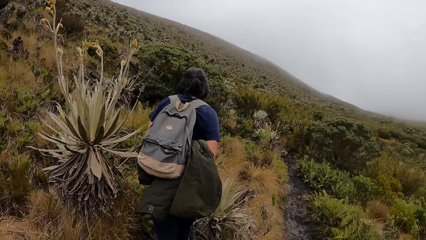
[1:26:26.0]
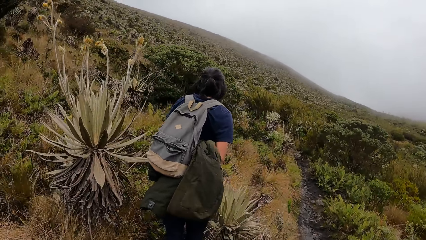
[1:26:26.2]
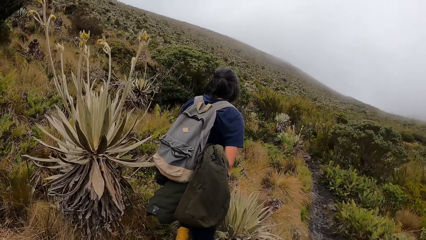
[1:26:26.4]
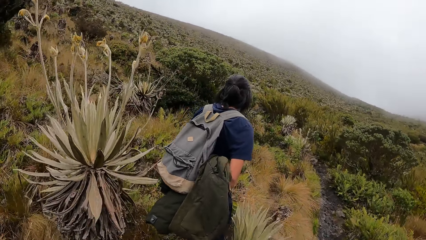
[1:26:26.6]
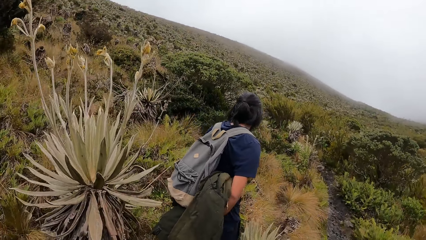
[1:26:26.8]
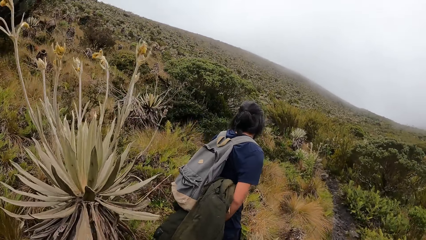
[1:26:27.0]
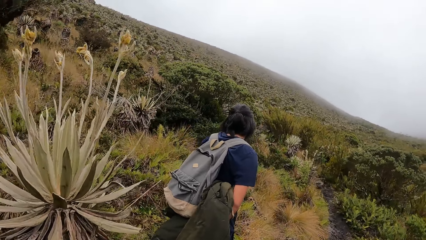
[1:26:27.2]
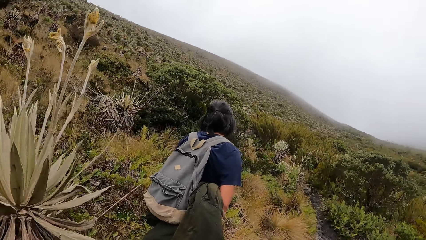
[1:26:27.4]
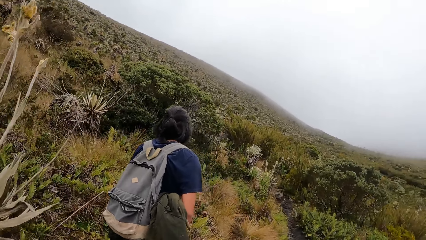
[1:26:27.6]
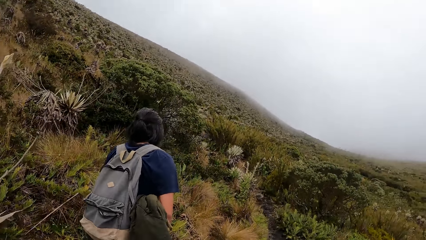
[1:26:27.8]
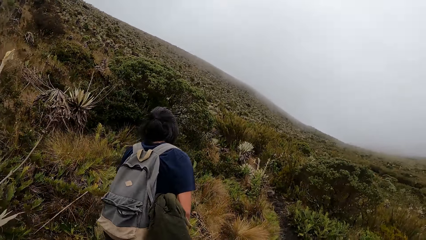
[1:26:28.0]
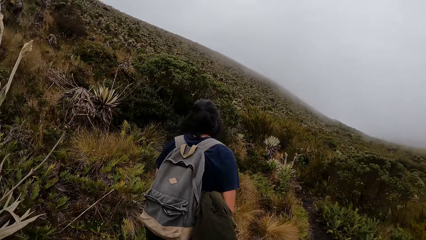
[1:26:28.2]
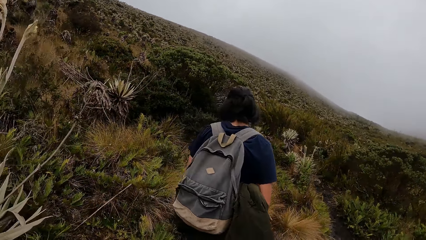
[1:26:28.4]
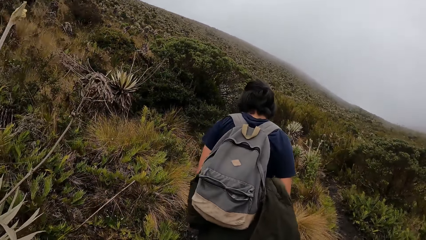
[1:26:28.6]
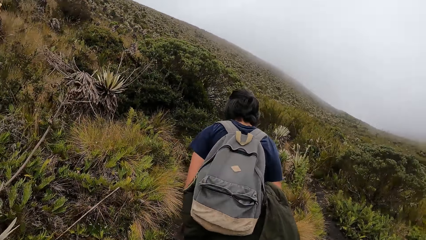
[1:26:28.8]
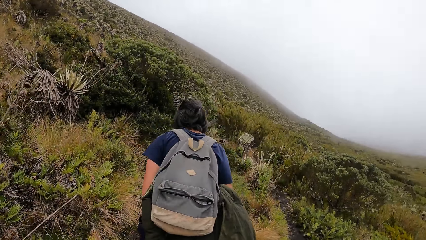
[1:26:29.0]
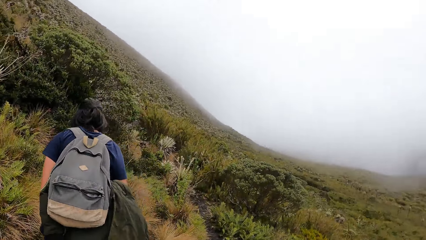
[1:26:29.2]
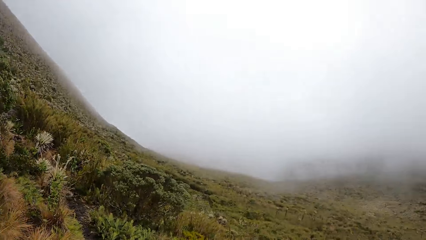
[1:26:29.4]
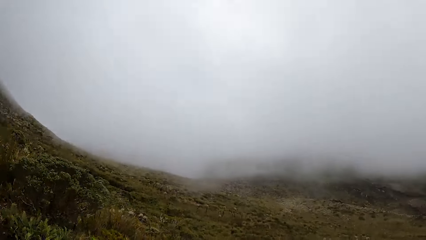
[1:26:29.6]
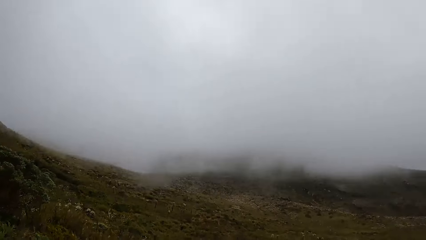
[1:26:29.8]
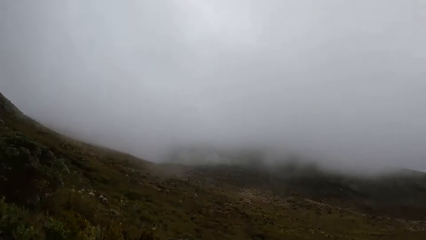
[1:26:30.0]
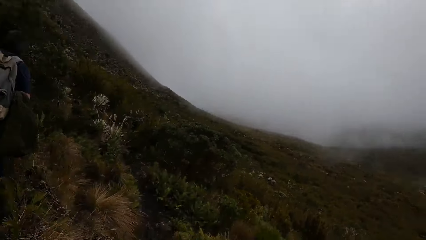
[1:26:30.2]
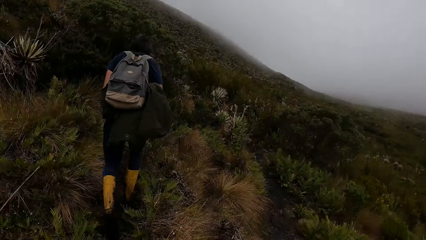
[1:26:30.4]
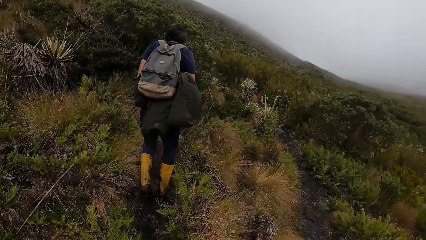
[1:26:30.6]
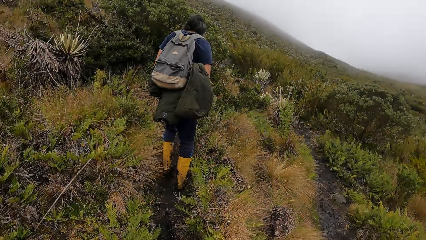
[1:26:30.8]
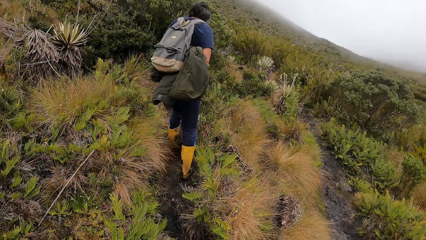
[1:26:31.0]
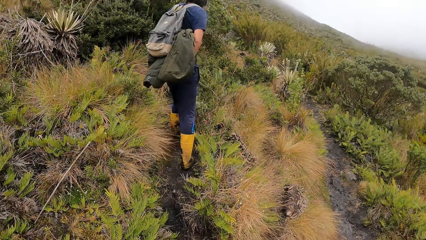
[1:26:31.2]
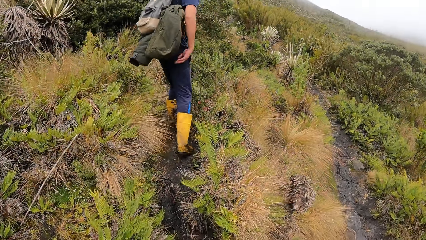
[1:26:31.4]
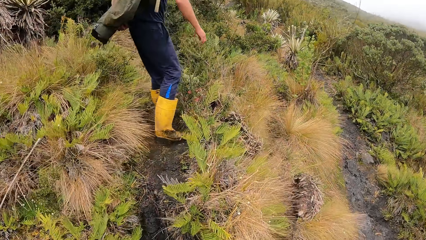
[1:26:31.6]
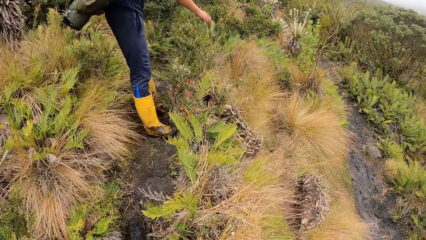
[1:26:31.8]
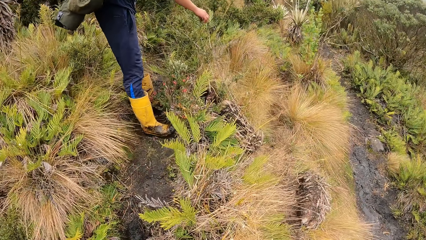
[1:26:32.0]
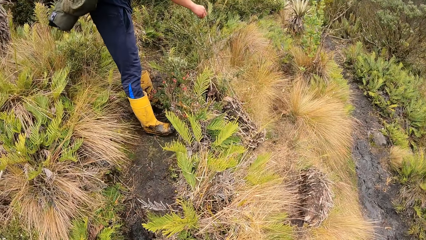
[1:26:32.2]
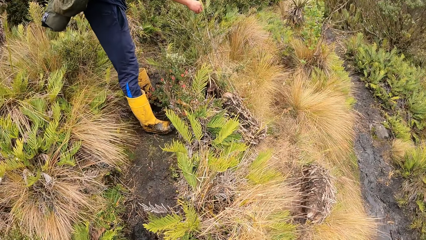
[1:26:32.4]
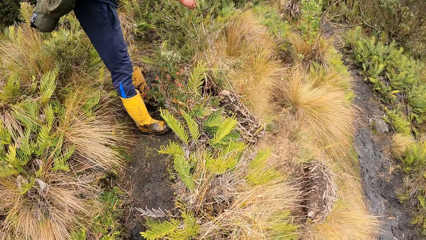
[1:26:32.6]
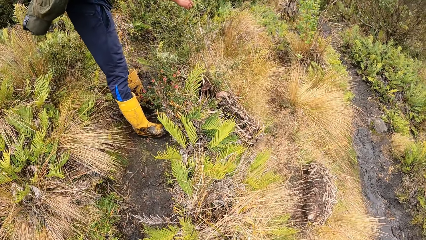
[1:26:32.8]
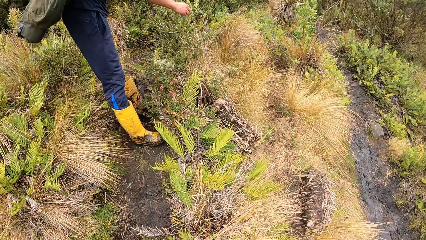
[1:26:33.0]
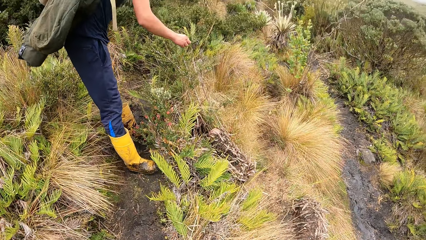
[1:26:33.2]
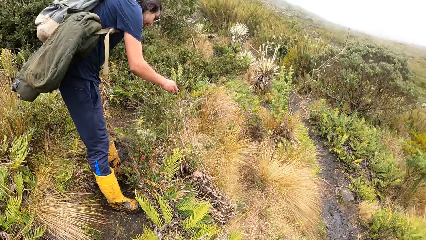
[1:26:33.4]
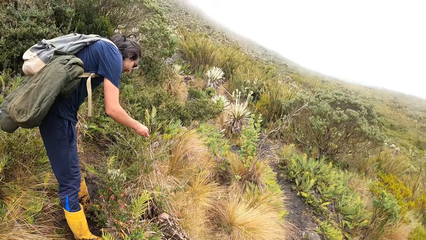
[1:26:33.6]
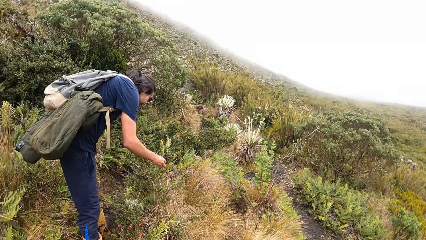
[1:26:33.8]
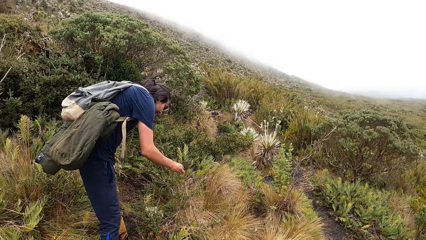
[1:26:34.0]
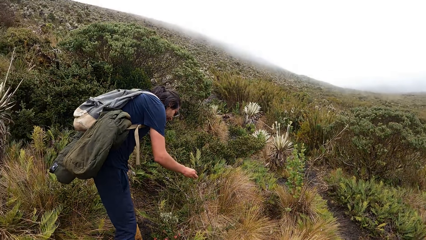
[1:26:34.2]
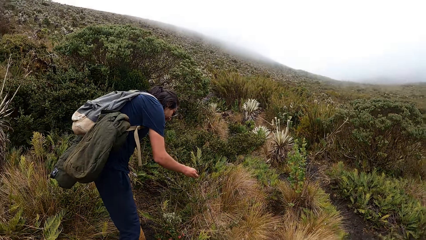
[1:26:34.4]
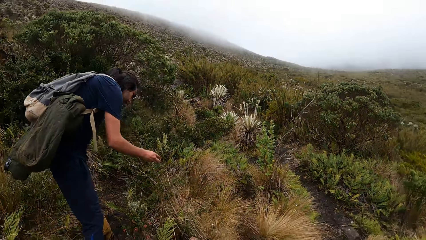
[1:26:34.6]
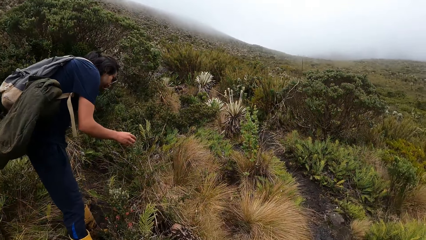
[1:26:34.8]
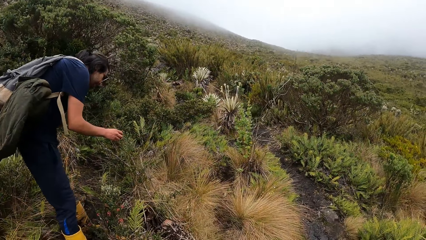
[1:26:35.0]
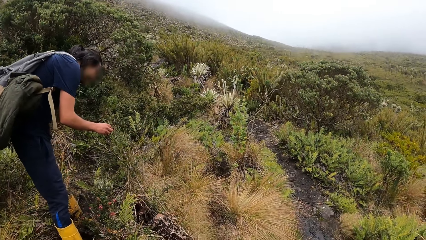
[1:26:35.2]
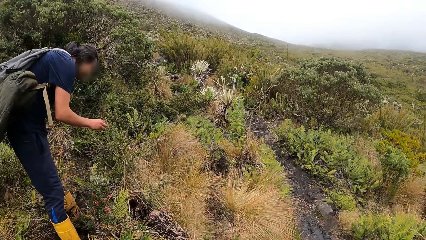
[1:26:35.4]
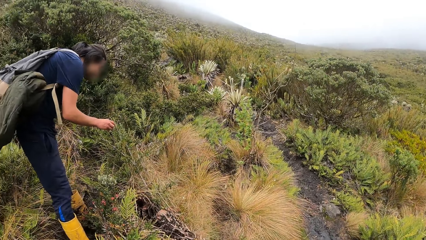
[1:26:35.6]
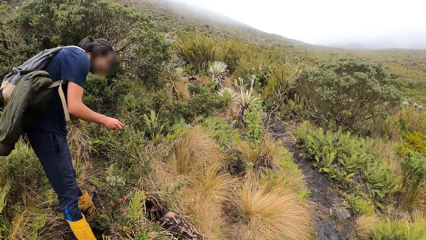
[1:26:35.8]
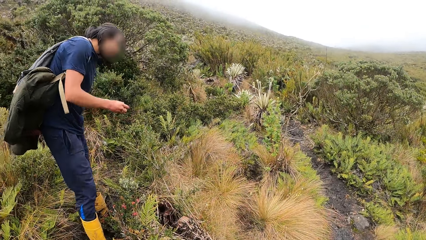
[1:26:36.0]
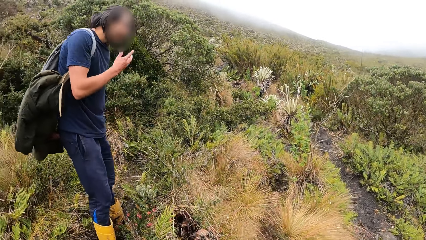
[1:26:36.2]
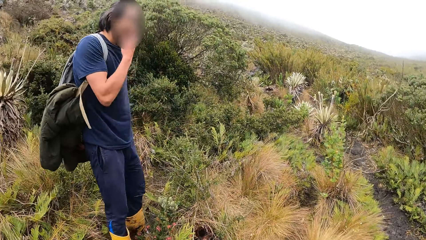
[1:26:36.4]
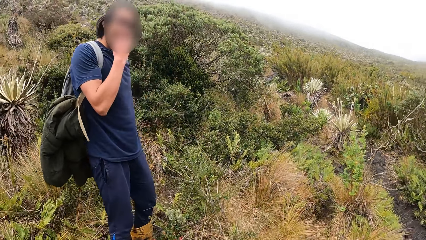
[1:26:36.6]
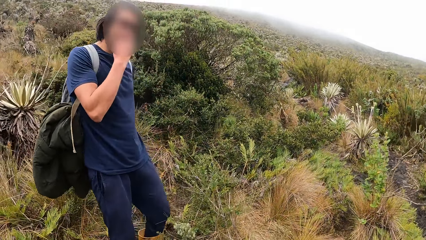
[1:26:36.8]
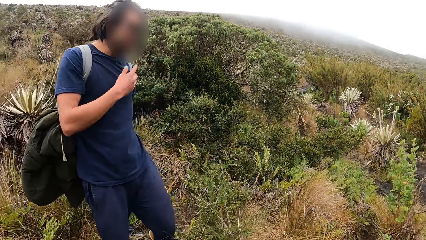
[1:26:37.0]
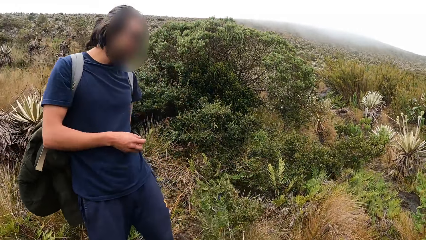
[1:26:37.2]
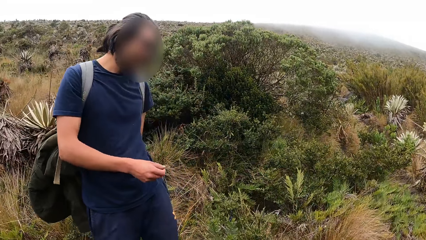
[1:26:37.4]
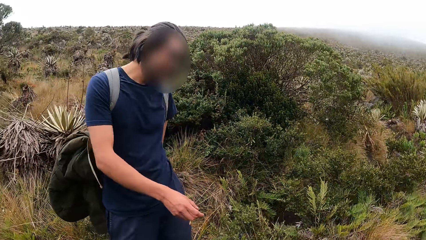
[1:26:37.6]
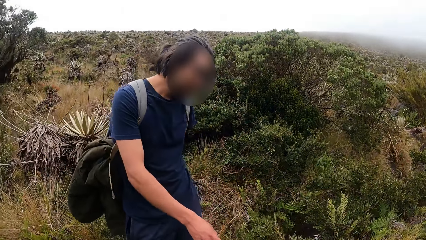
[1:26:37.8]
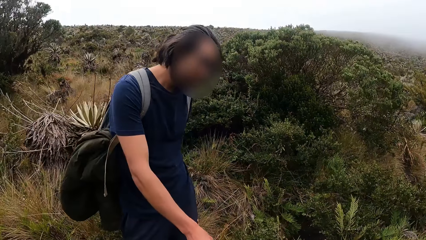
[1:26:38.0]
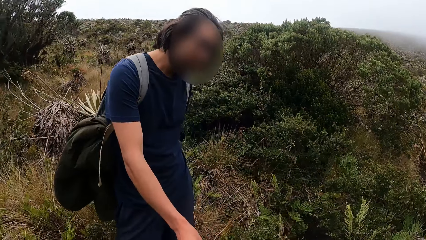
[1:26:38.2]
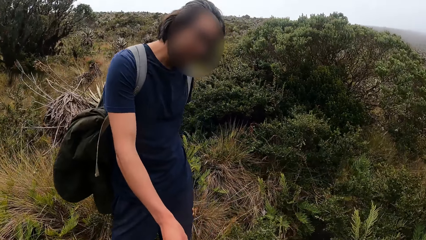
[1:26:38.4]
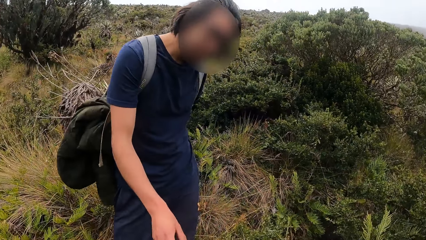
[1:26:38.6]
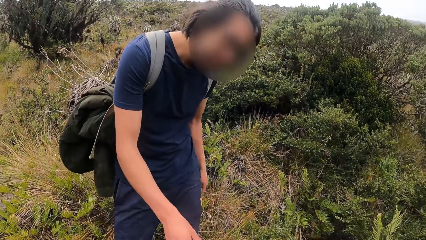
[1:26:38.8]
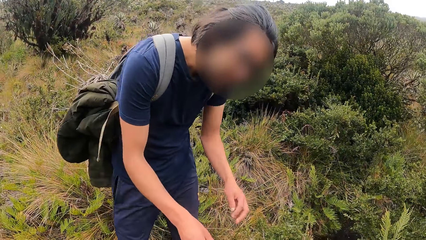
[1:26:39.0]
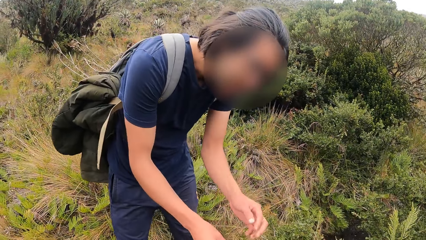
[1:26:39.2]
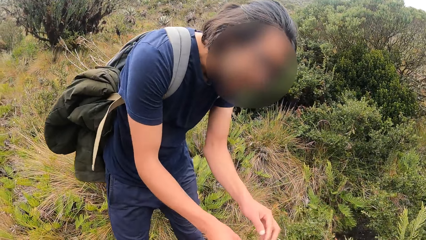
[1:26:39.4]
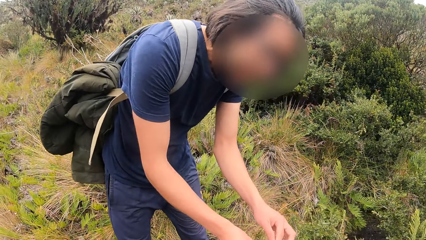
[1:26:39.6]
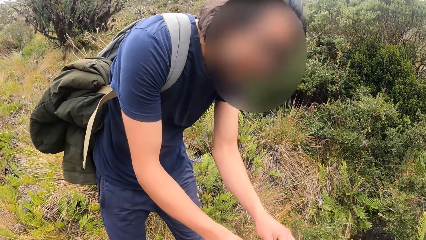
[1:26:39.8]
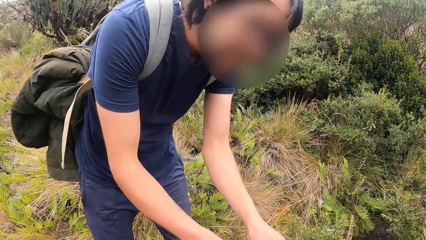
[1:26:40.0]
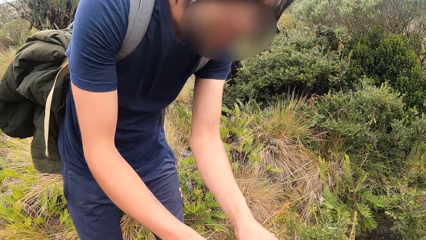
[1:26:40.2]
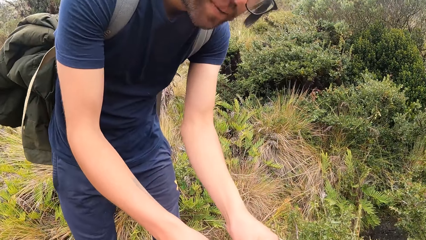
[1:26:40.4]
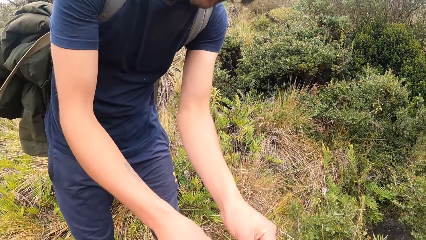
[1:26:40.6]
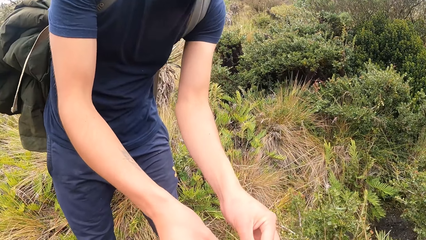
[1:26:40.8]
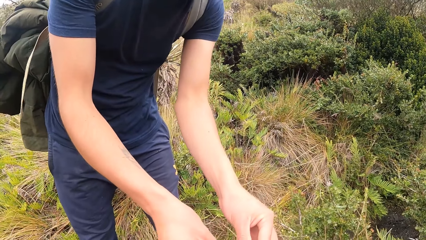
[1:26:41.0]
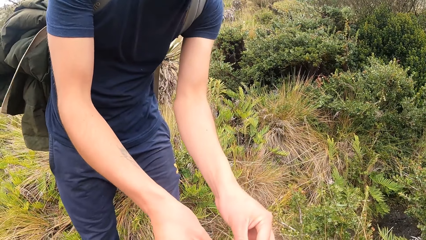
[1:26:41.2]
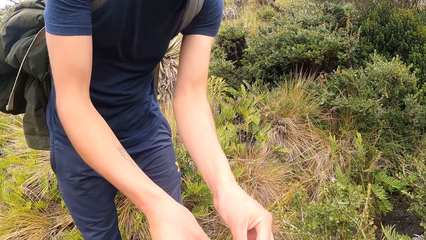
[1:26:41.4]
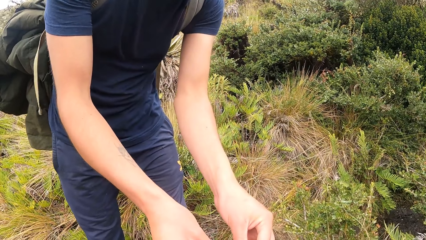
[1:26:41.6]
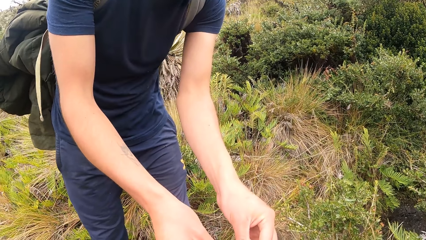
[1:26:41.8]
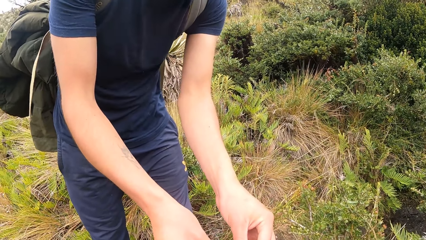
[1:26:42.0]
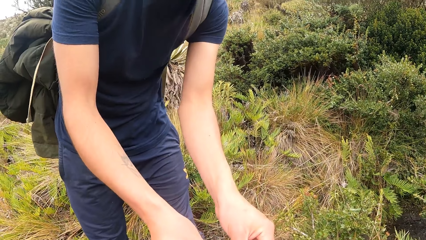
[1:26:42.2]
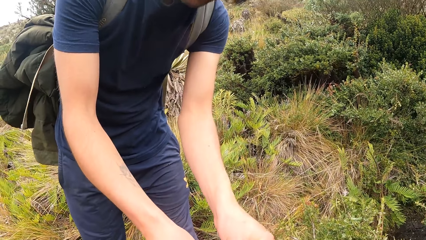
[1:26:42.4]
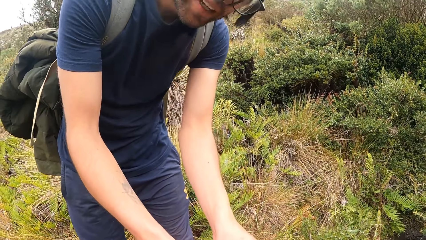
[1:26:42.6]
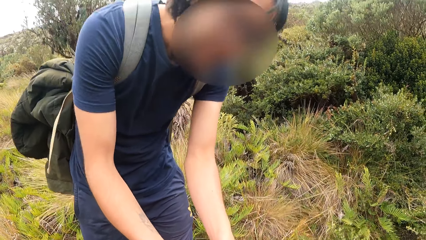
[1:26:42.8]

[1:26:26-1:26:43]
The camera wearer looks around the forest. The man touches the plant with his right hand. The camera wearer looks around the forest. The man touches his face with his right hand. The camera wearer looks at the man. The man touches the plant with both hands. The camera wearer converses with the man.
